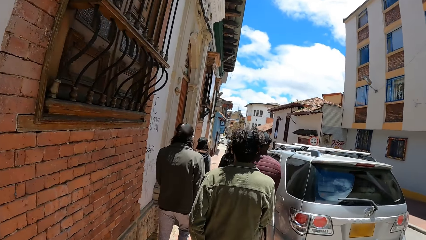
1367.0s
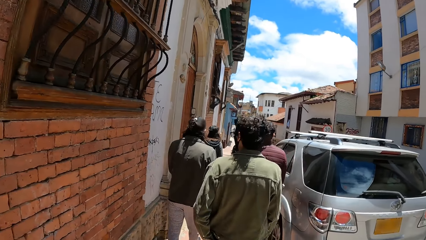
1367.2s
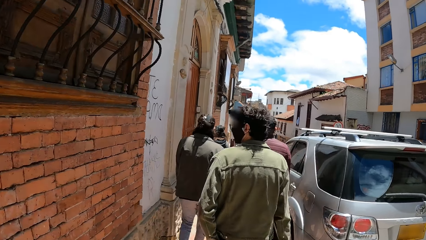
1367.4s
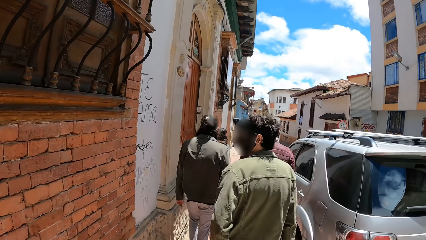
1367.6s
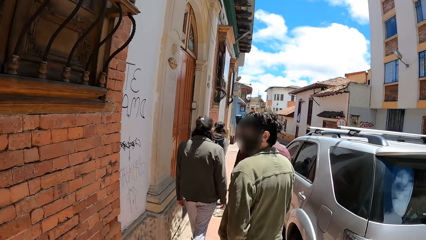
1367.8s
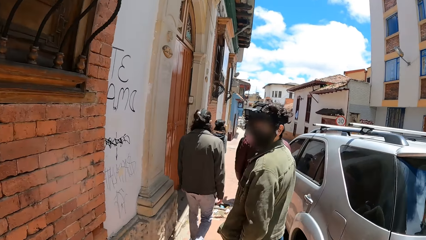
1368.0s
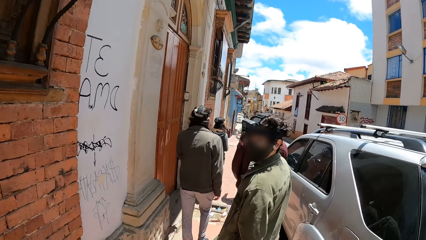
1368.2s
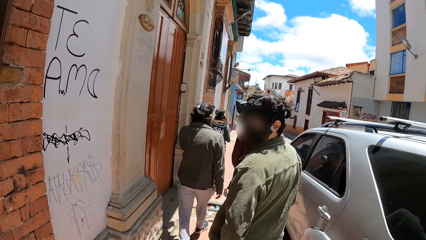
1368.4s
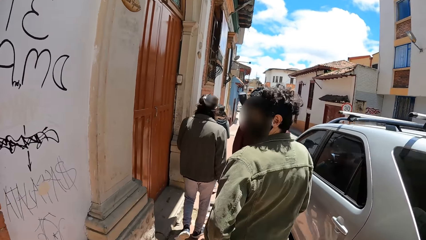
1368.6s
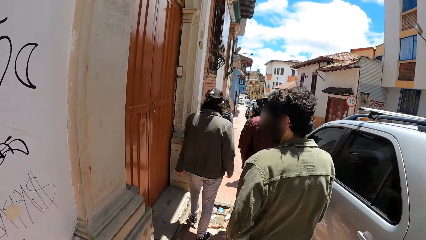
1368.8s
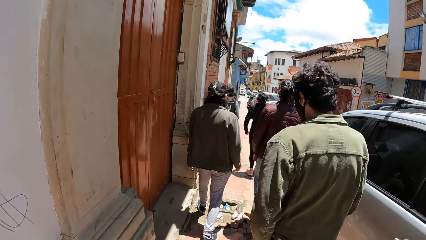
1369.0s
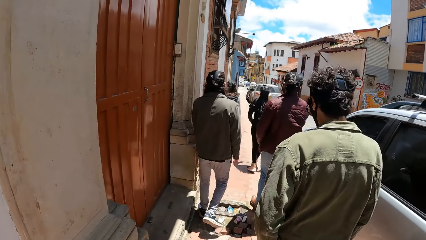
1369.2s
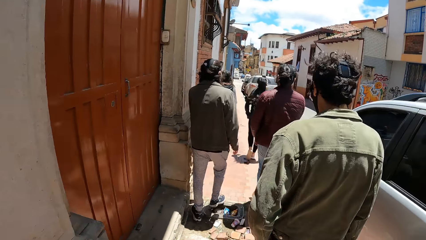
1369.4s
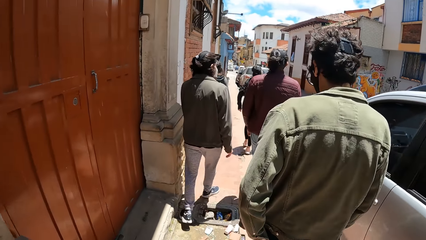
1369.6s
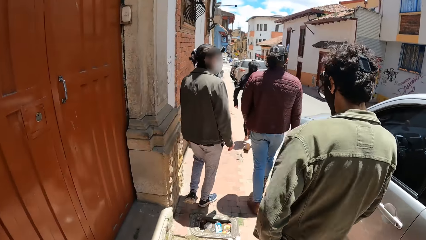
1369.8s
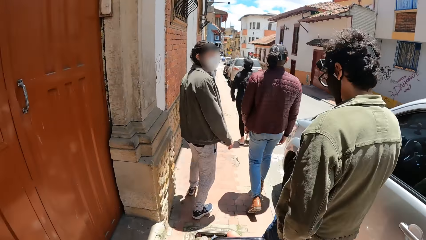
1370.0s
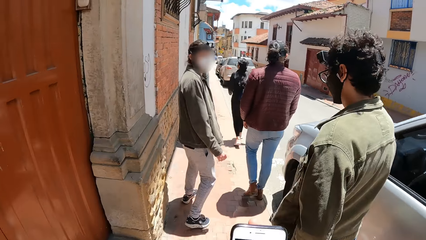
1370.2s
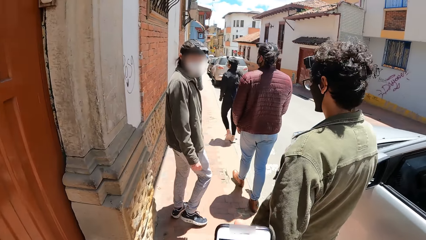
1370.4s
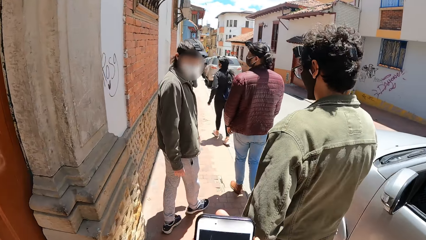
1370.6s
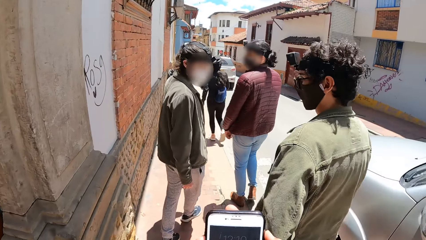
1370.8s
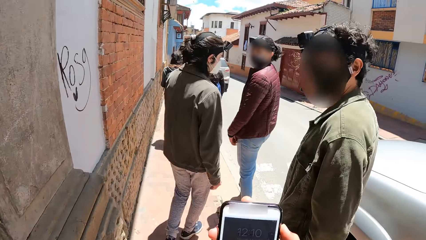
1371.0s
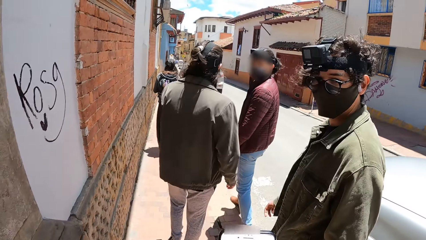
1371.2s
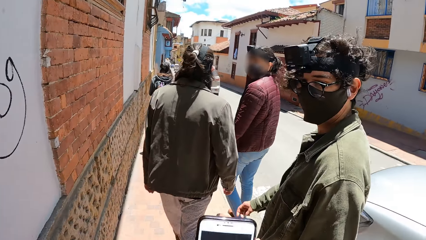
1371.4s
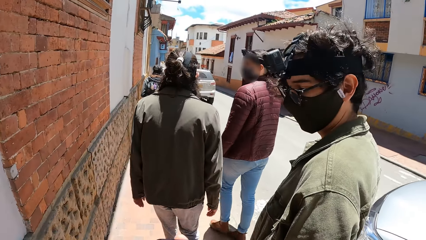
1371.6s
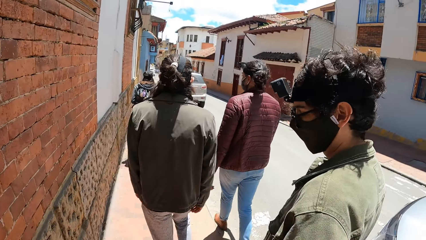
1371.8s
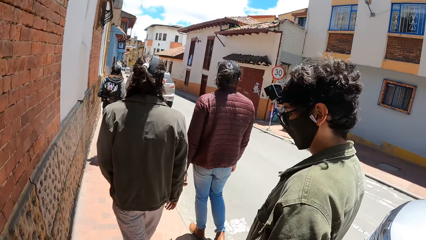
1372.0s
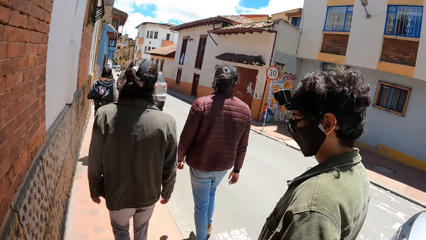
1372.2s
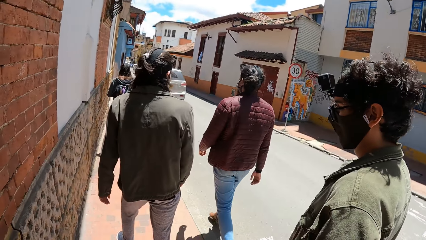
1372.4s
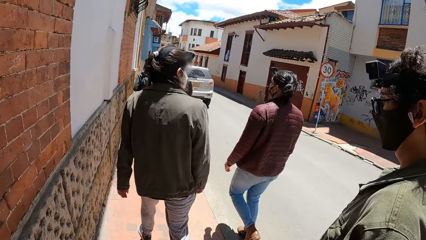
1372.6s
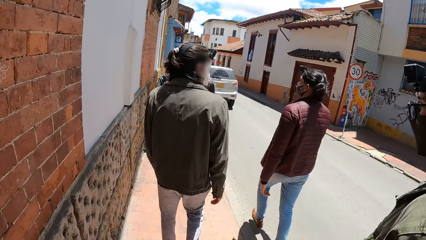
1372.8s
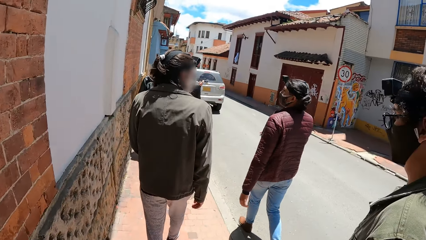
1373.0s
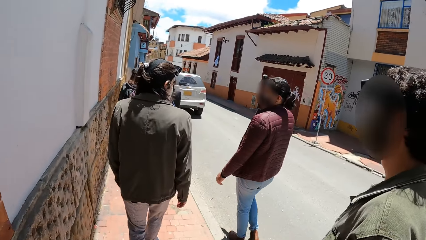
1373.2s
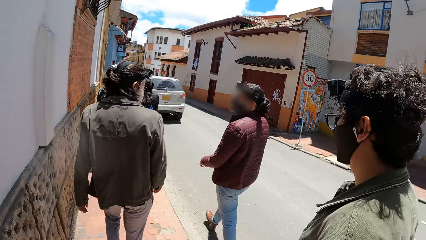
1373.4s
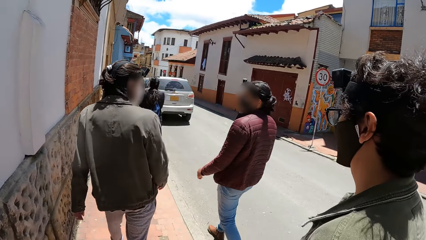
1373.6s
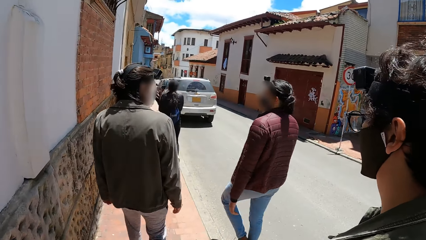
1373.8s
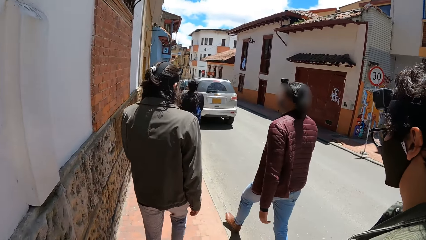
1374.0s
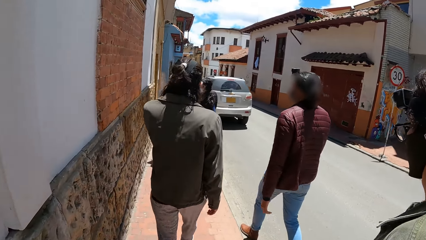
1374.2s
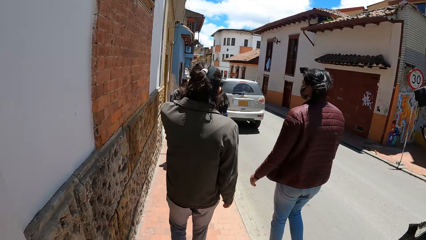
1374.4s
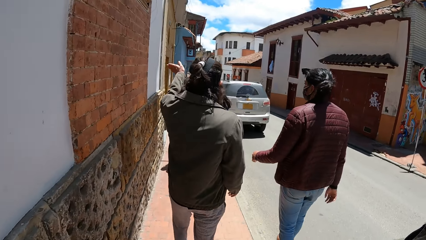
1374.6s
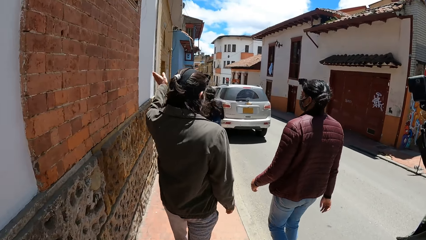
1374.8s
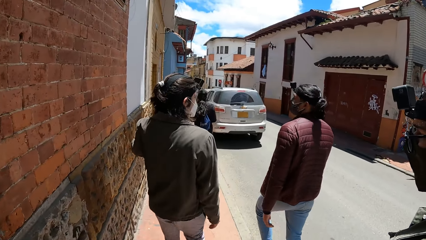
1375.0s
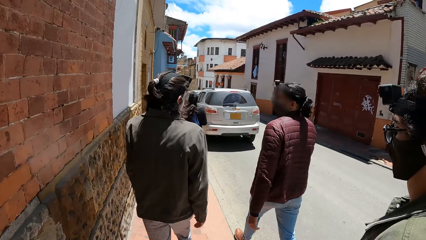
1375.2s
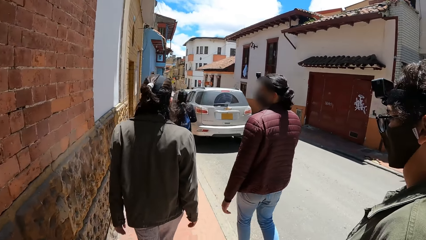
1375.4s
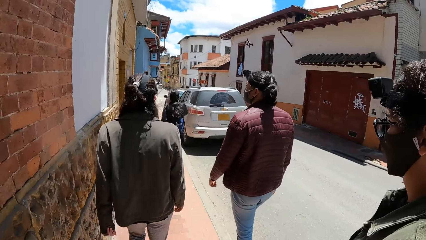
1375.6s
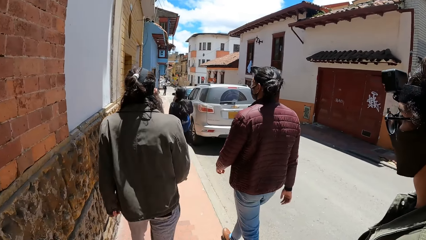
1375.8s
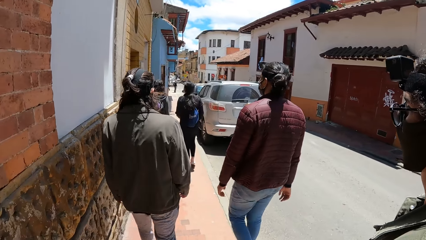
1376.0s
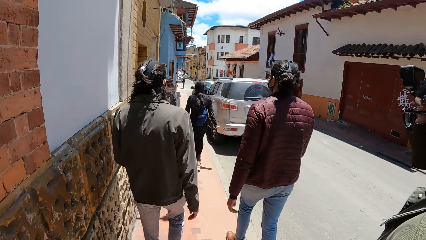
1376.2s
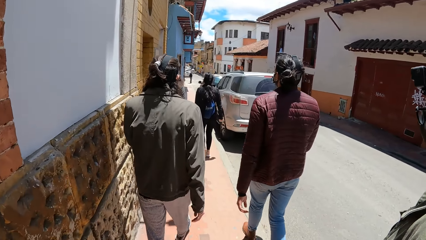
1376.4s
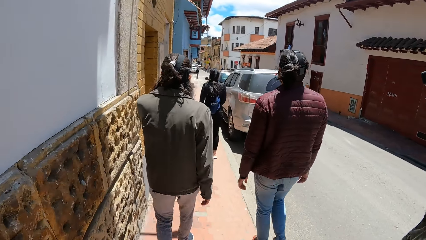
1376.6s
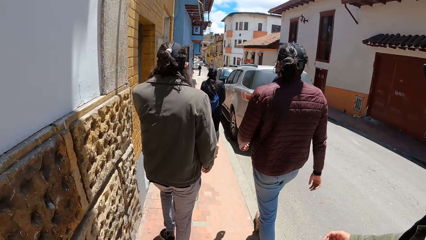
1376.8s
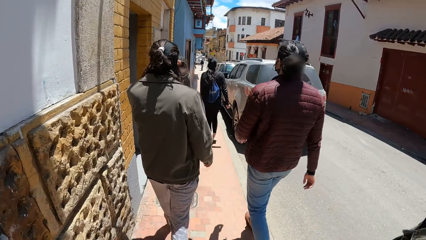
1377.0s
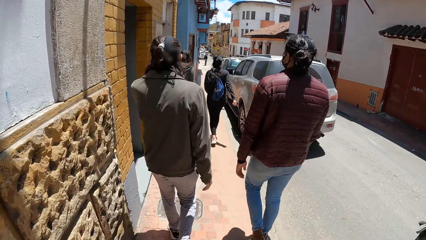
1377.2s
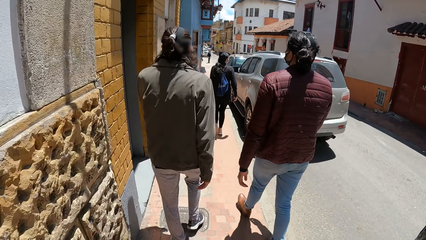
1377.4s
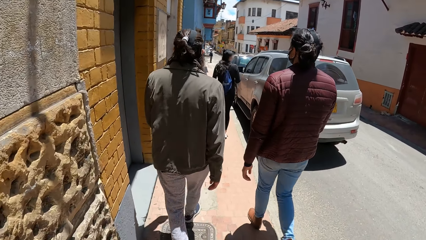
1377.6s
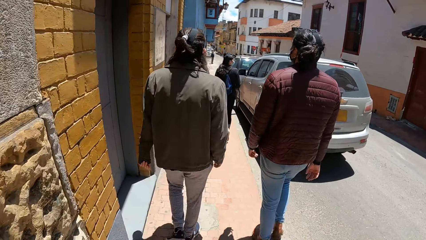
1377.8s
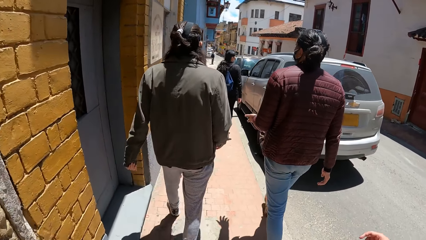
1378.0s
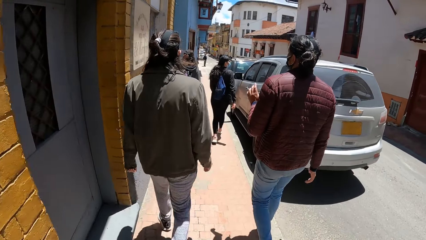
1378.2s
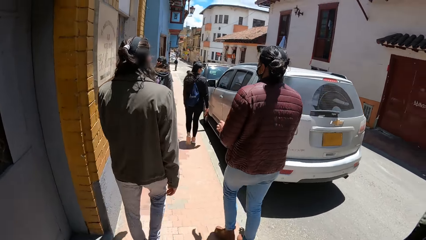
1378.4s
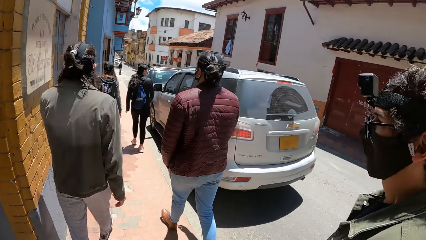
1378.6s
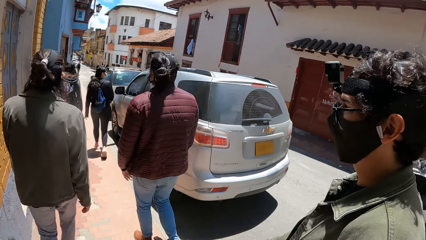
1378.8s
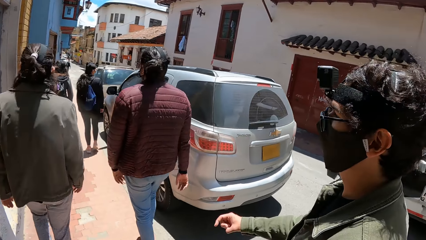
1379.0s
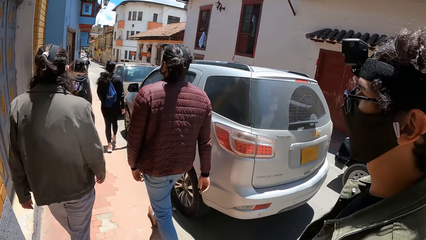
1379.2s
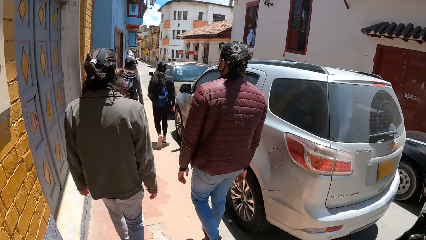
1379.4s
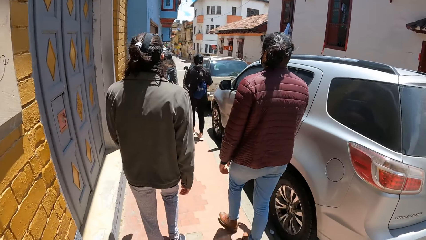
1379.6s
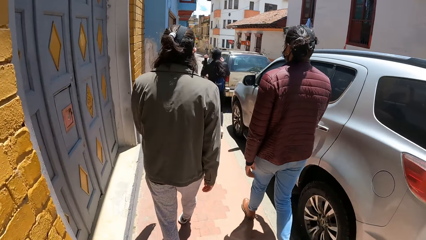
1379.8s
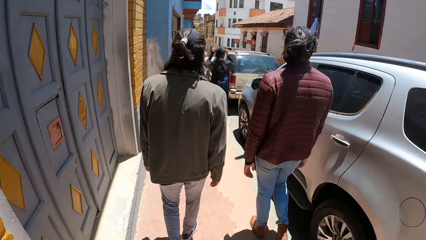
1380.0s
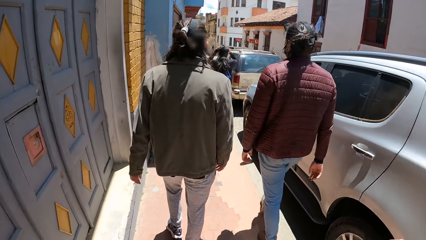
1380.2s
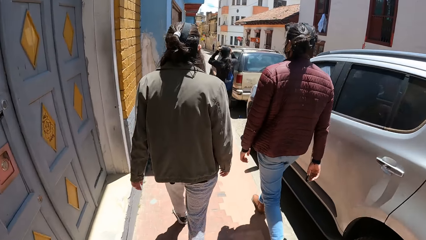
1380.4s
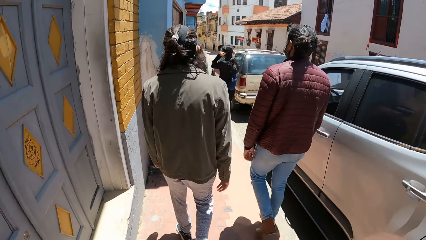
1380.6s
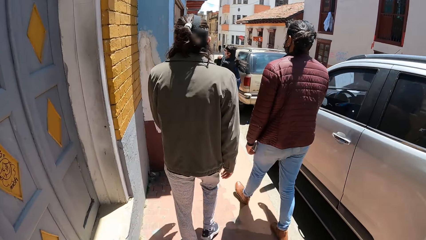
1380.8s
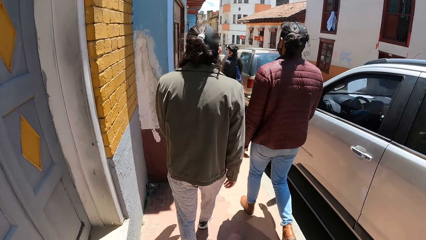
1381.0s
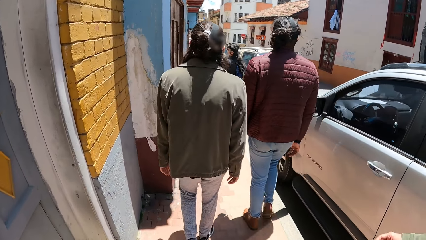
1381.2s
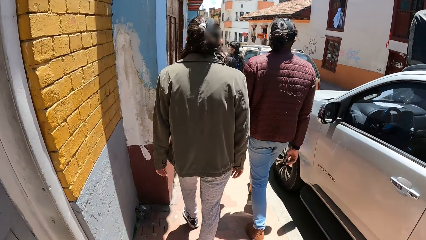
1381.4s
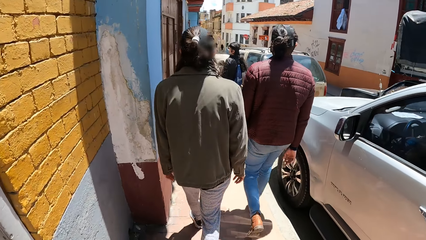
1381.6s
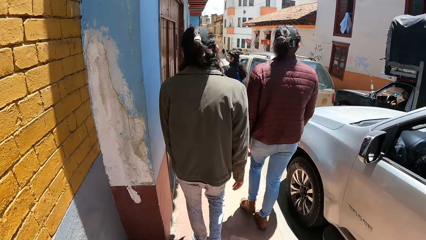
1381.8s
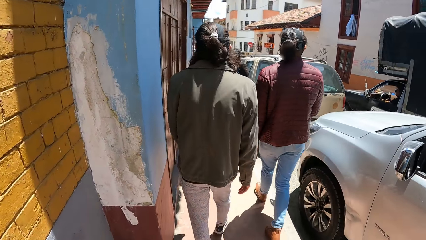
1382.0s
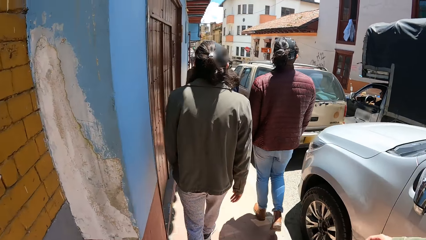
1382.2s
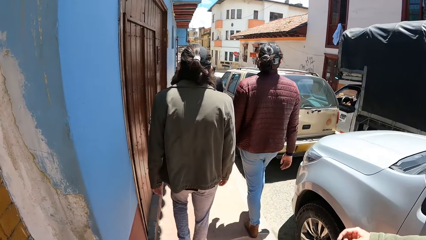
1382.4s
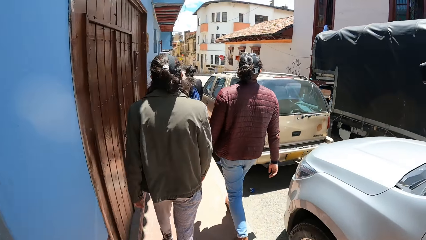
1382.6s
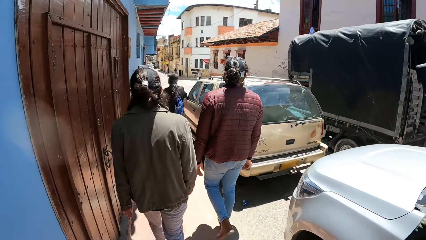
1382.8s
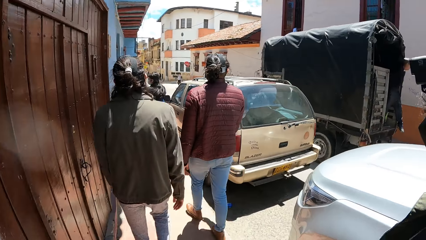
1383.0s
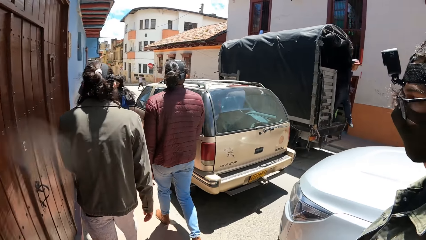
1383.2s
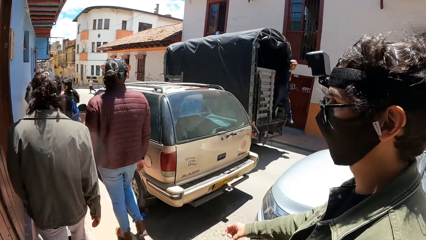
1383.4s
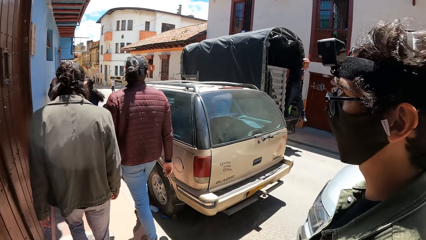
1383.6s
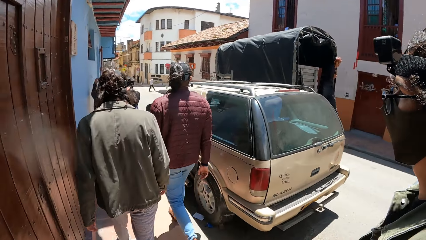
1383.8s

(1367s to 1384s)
The camera wearer interacts with a man. He interacts with another man. He operates a phone in his hands. He interacts with a third man. He moves around. The second man gesticulates with his left hand. A woman adjusts a camera across her head.
